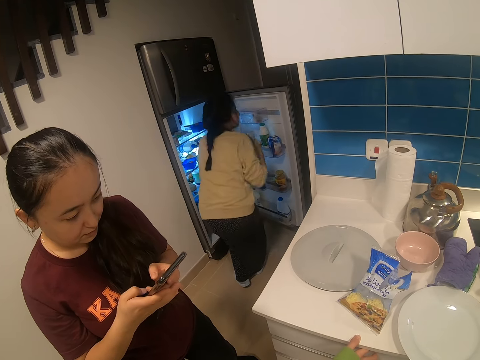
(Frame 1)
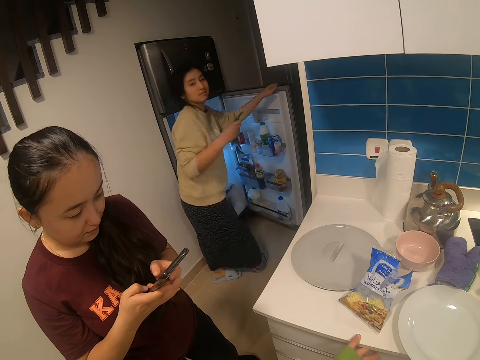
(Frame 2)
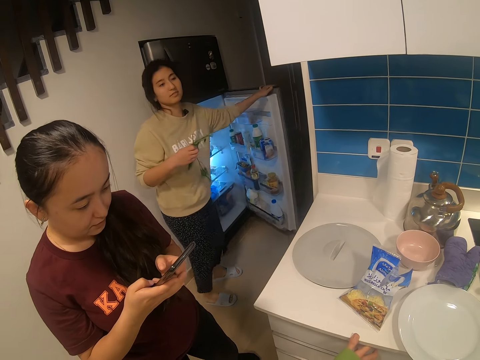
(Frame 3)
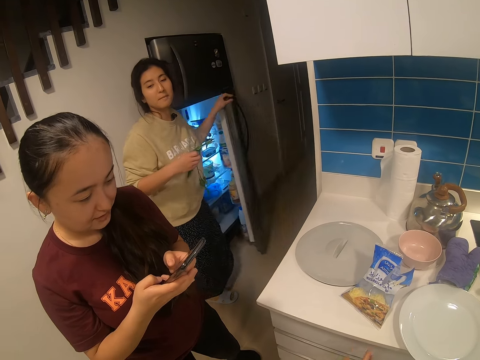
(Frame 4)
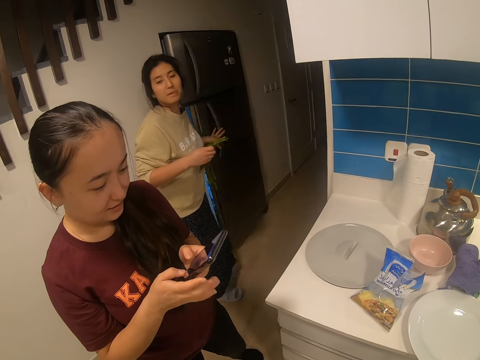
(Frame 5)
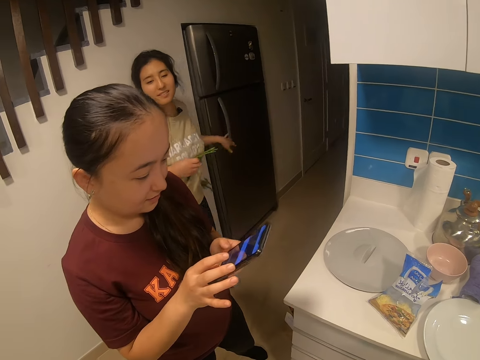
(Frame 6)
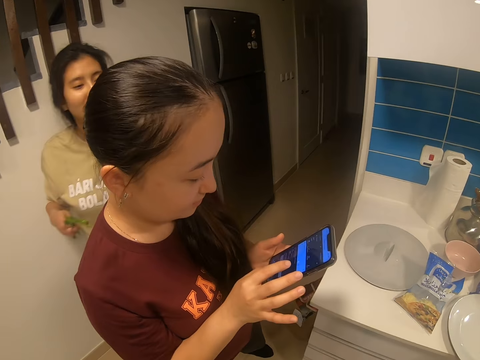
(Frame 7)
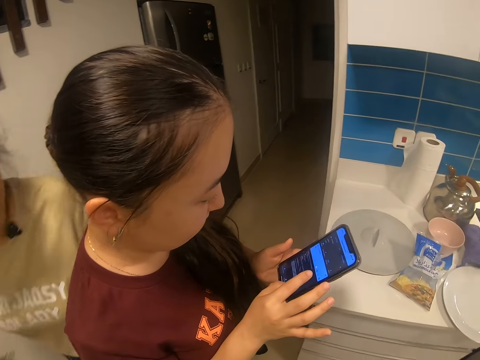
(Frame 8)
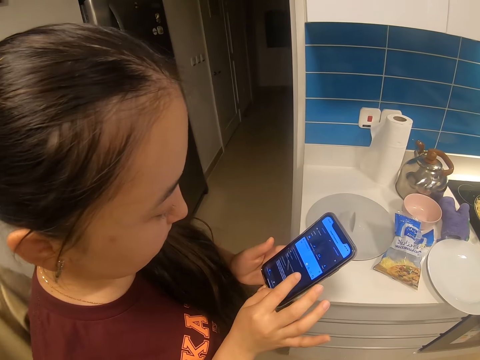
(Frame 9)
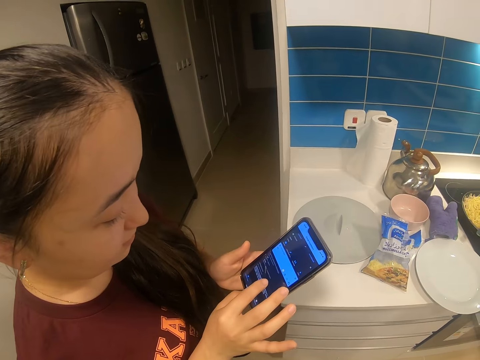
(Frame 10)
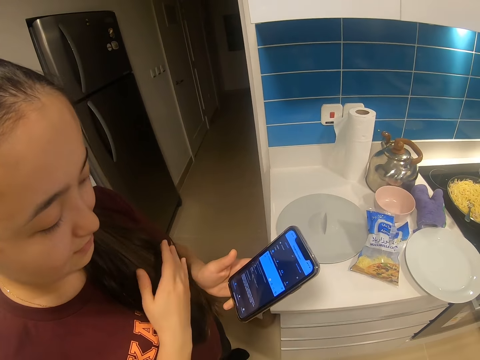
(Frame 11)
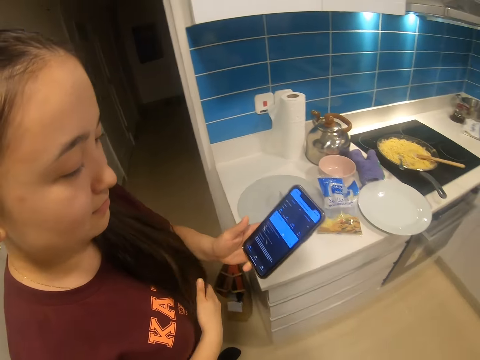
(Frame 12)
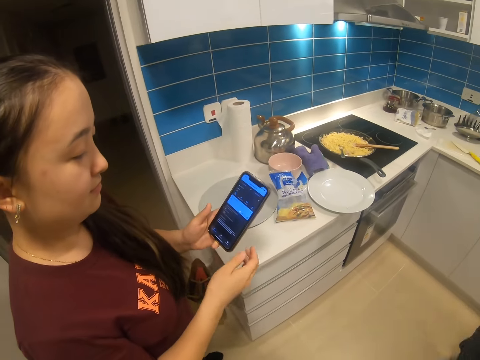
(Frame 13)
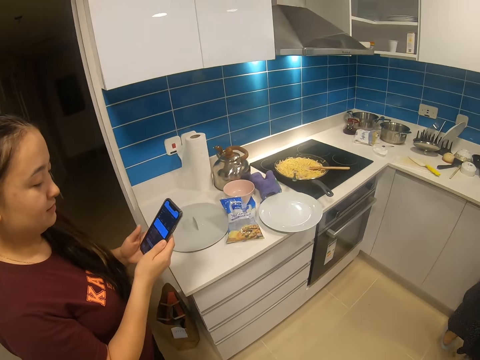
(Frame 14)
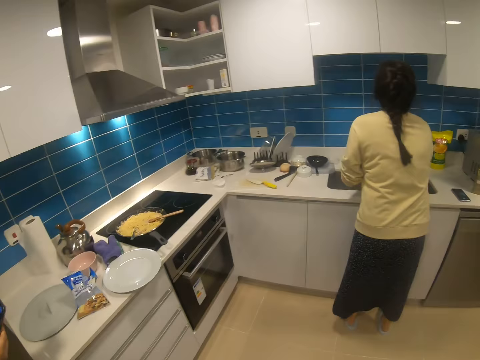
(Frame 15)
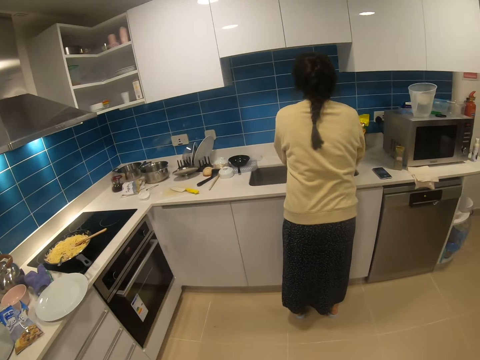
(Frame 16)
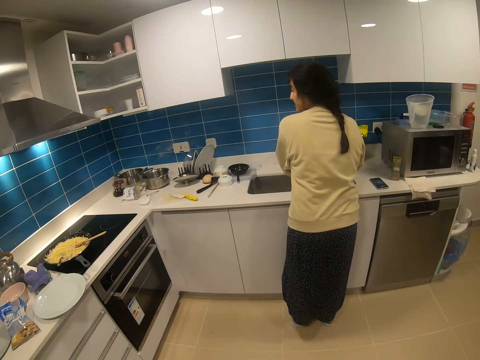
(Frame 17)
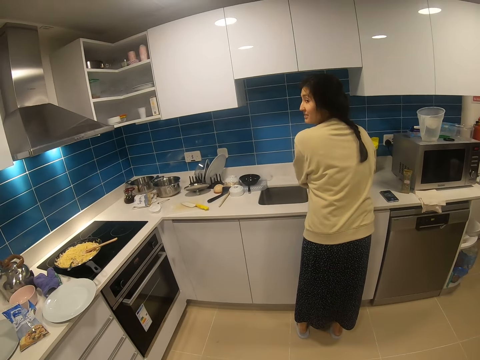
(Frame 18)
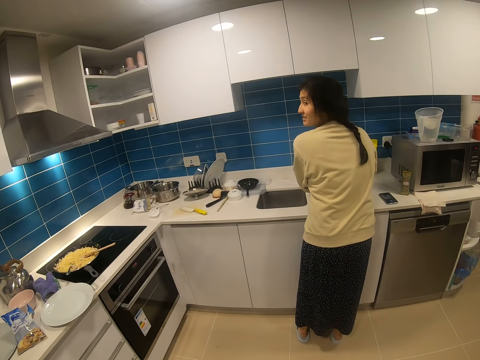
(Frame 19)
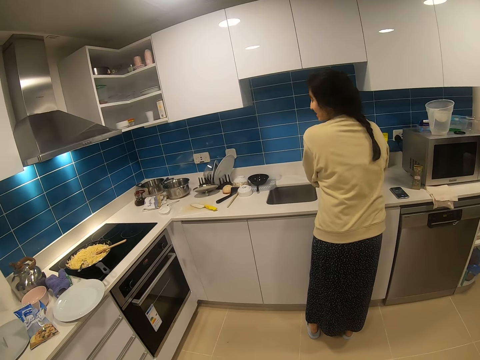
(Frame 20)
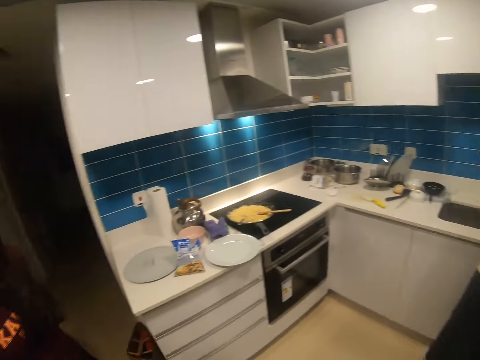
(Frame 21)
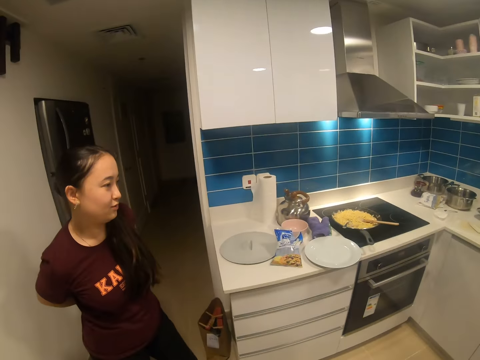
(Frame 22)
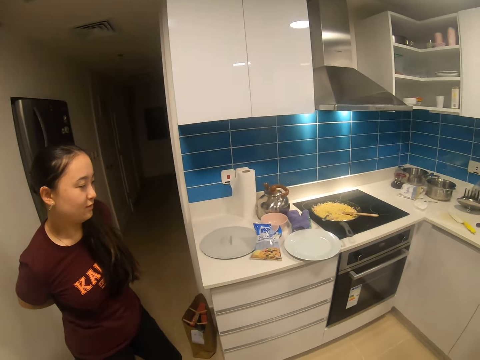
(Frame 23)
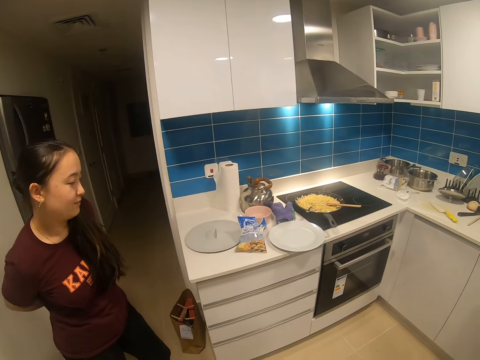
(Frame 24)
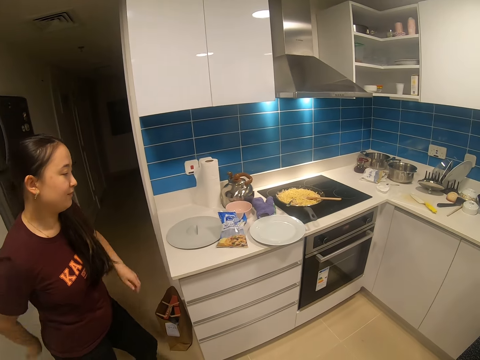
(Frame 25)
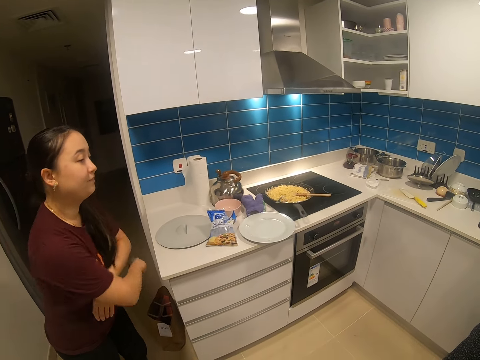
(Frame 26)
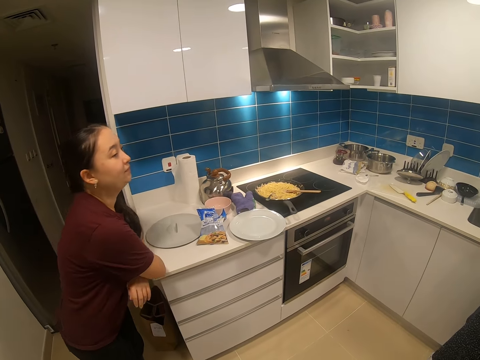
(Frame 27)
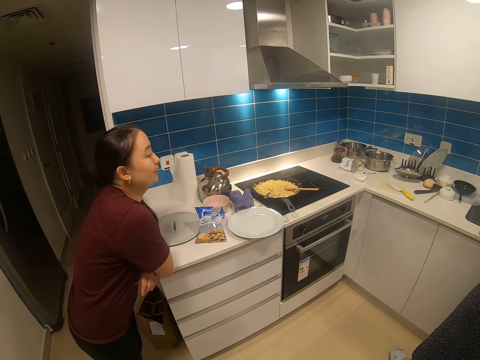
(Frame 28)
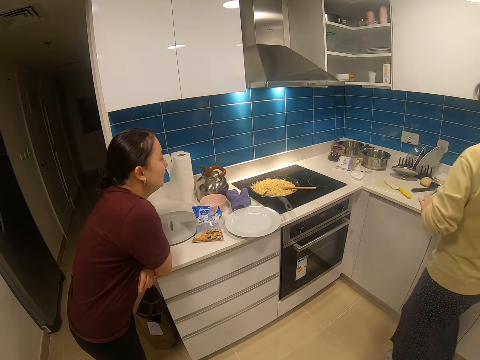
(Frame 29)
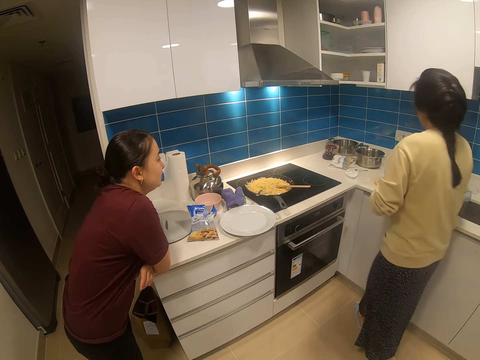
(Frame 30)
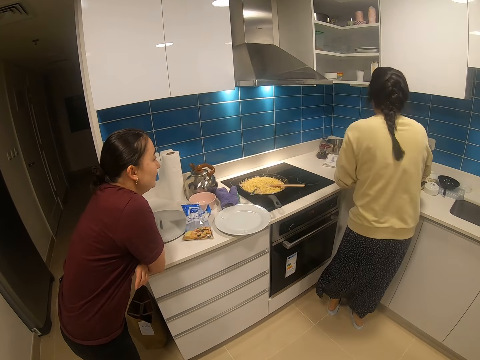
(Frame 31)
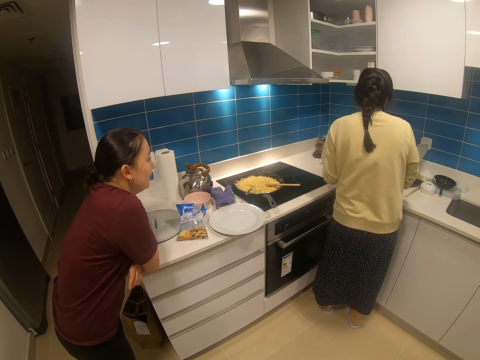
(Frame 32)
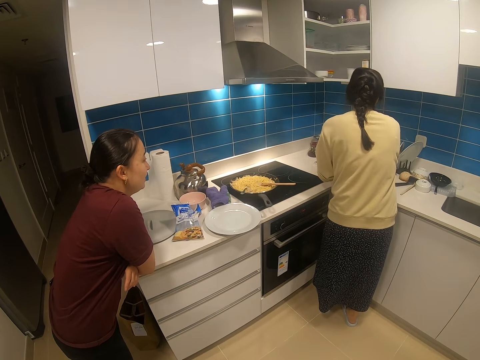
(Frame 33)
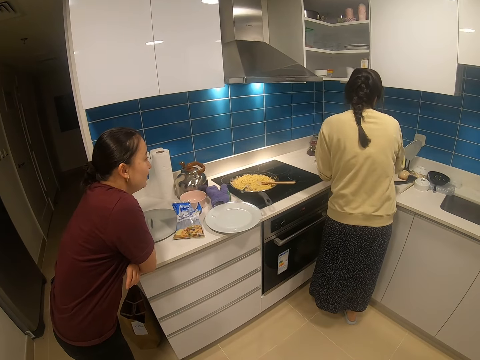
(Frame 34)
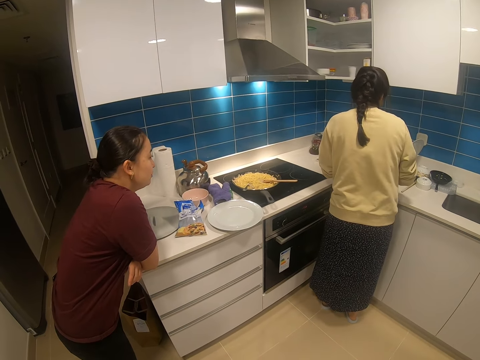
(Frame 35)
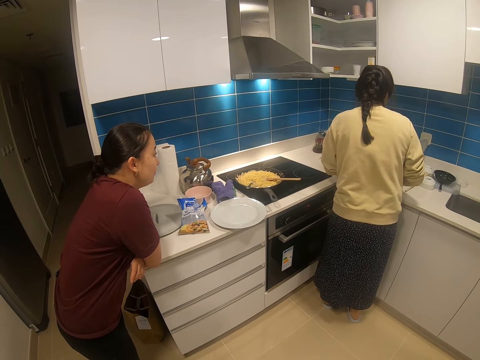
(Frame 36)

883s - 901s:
A woman stands up and closes the fridge door. Another woman operates a phone. The first woman walks in the kitchen, past the other woman. The other woman touches her hair and stares at the phone. The camera wearer looks at the first woman. The other woman dialogues with the first woman. The camera wearer looks at the other woman. The other woman leans on the countertop. The first woman walks to the cooker.

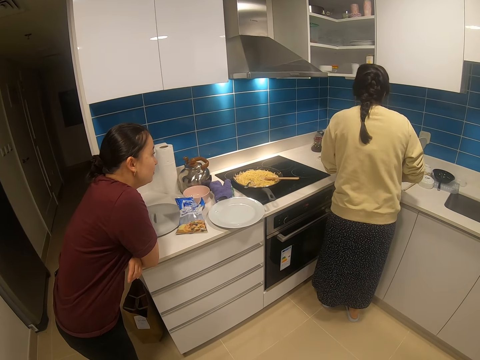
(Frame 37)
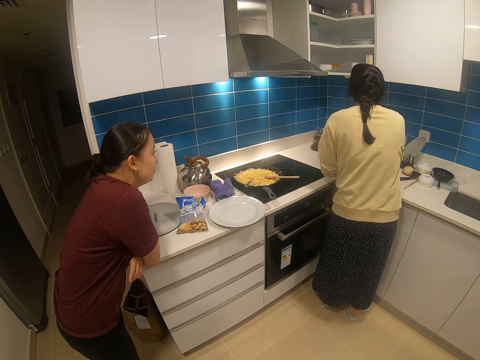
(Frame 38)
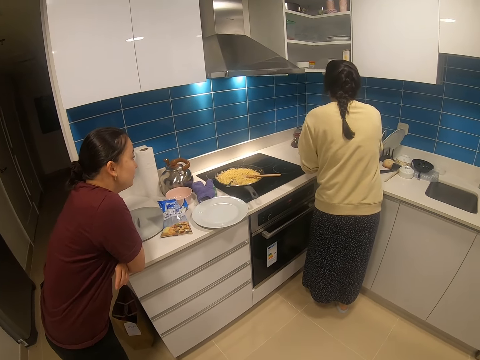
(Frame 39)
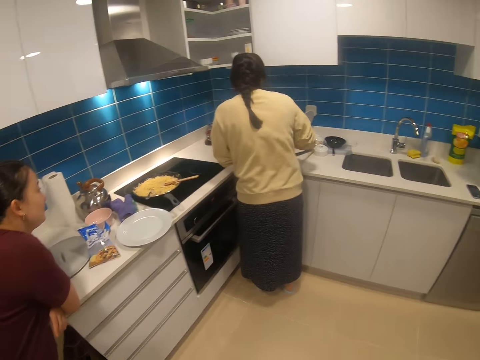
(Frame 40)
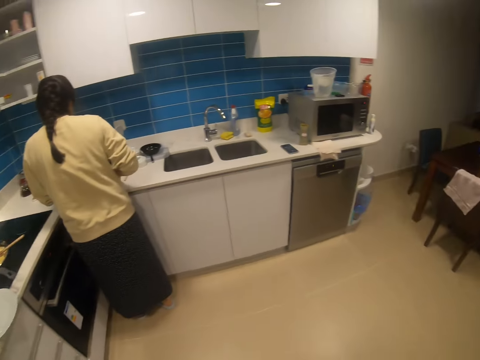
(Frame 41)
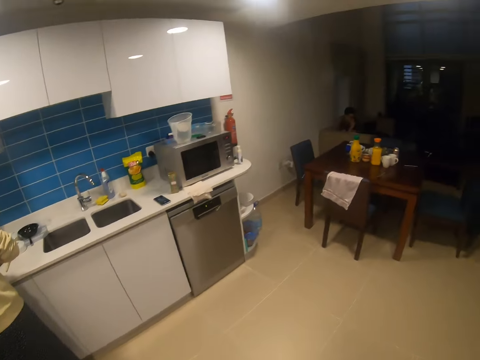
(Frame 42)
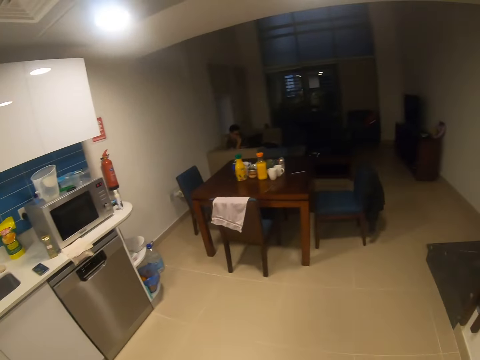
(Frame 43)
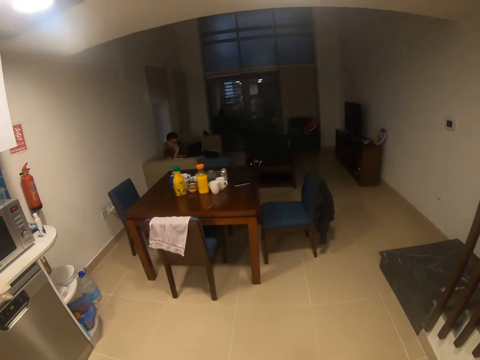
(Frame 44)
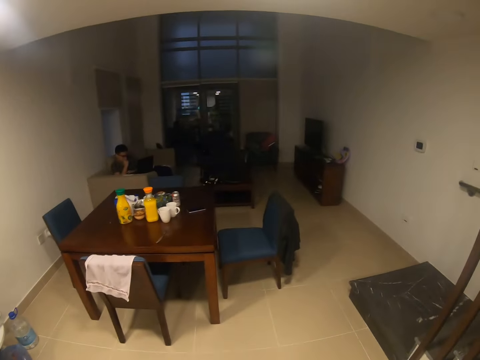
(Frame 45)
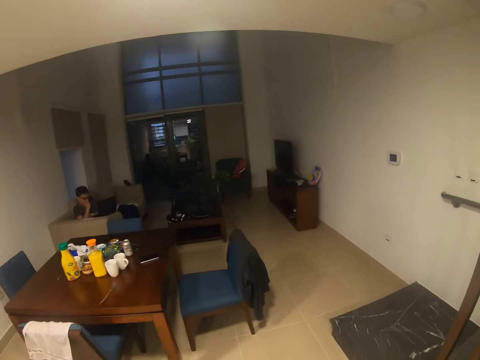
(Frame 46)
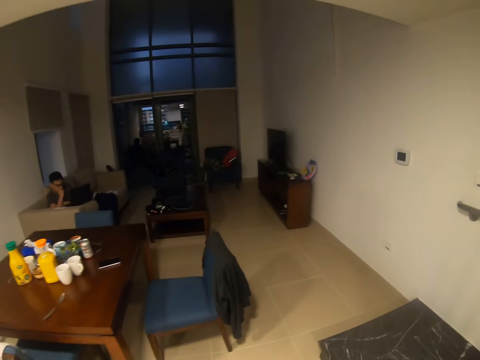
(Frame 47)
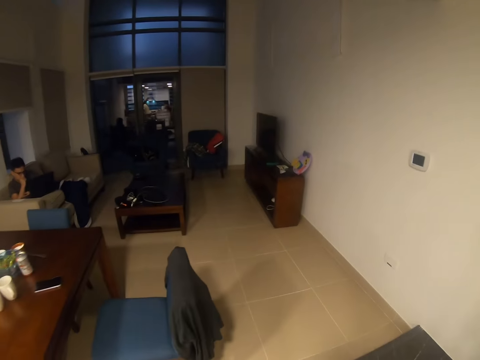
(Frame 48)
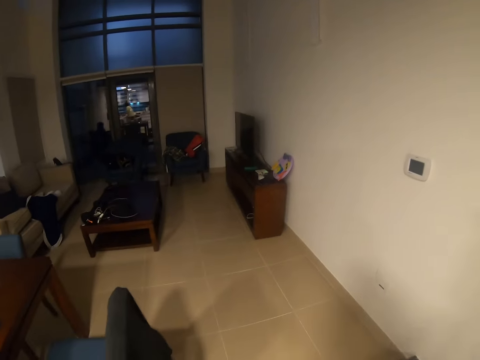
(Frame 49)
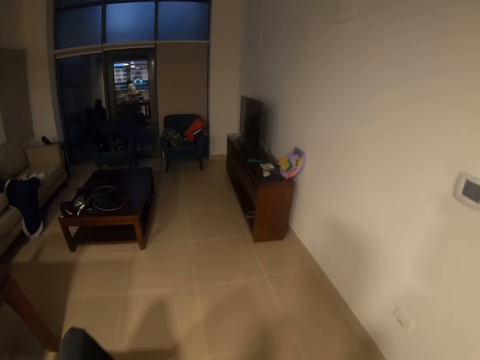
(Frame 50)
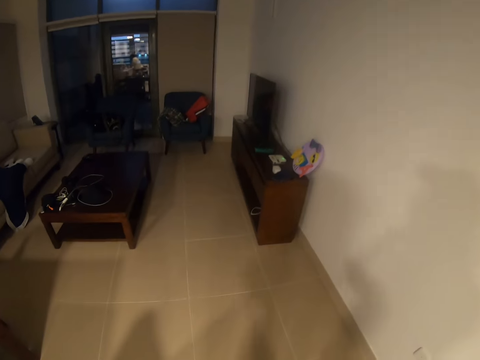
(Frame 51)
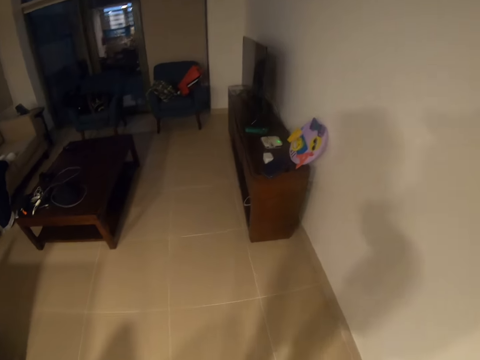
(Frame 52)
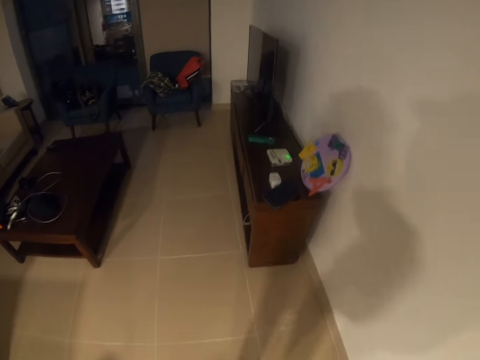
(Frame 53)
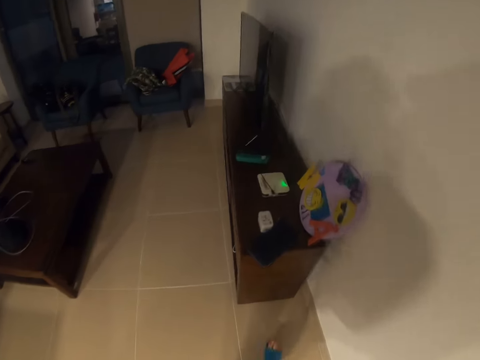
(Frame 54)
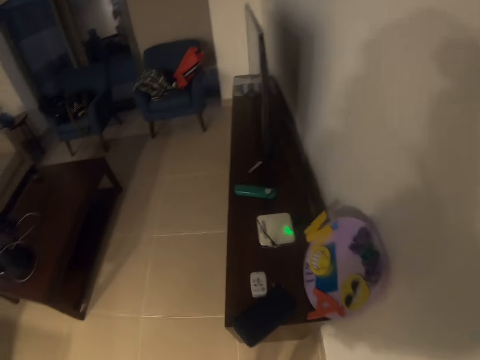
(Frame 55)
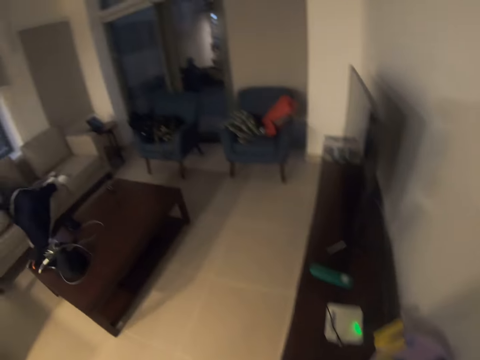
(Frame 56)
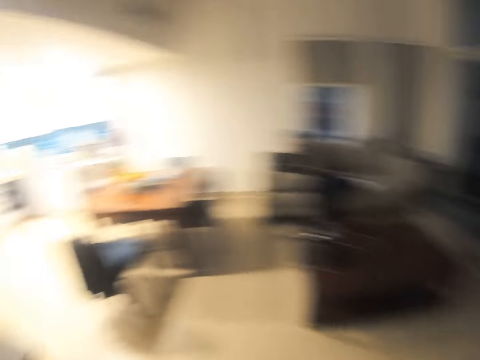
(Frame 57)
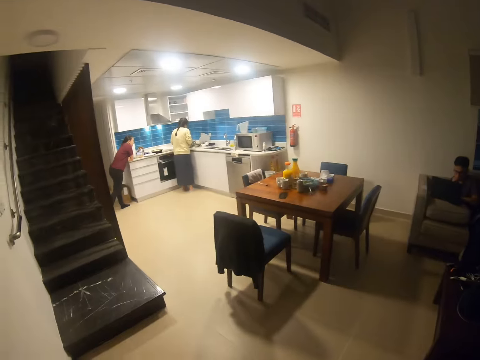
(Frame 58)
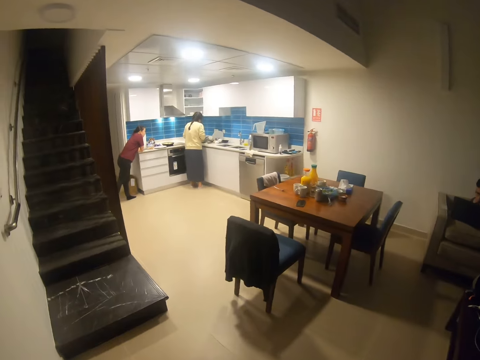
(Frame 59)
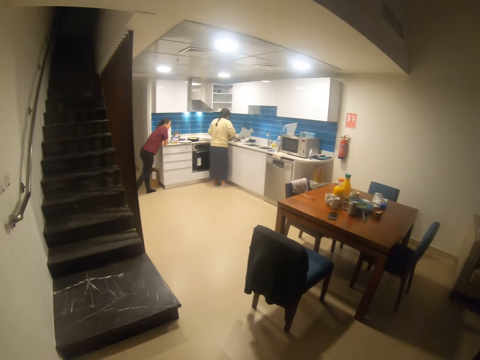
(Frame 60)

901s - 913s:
The camera wearer looks around the room. They walk forward in the house. They look at the two women.
